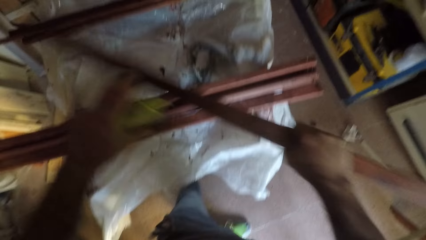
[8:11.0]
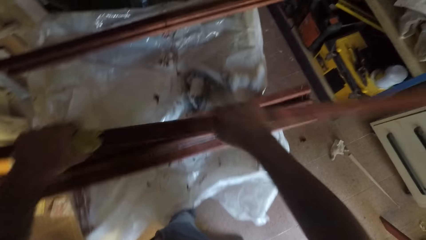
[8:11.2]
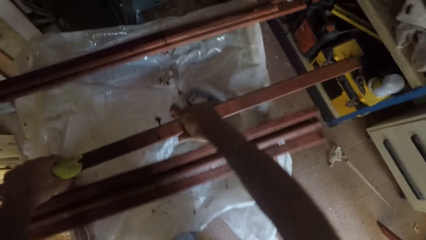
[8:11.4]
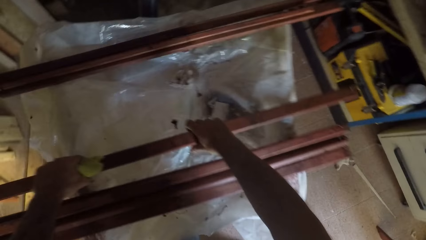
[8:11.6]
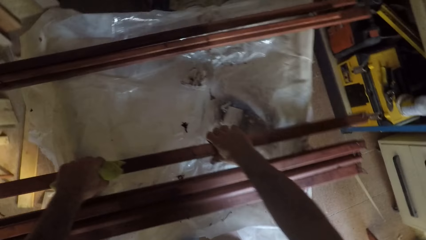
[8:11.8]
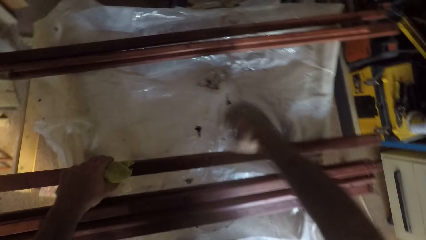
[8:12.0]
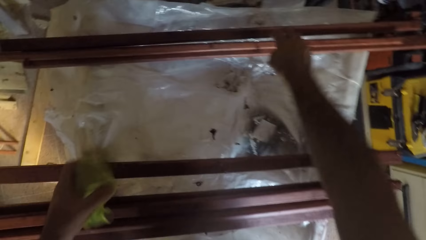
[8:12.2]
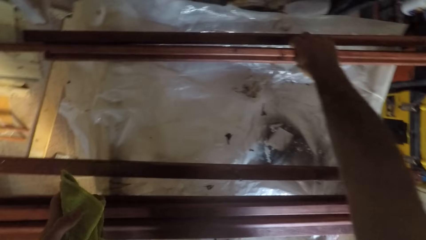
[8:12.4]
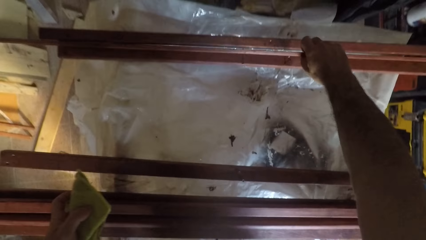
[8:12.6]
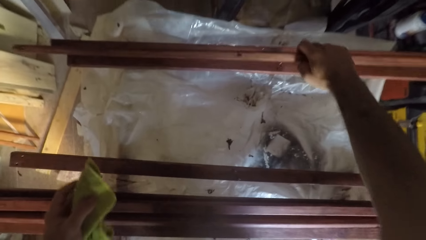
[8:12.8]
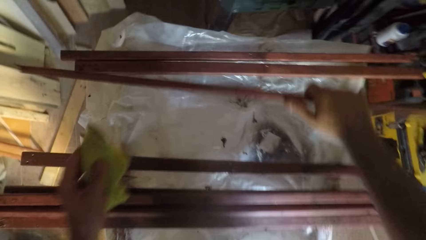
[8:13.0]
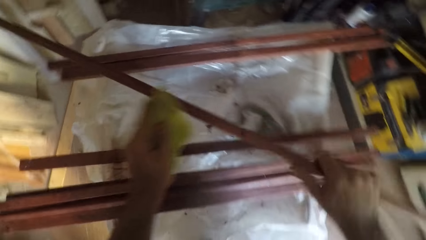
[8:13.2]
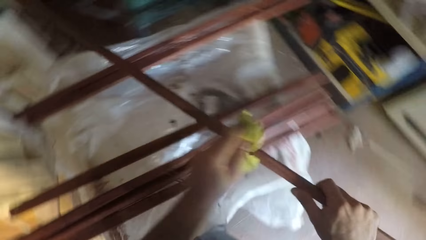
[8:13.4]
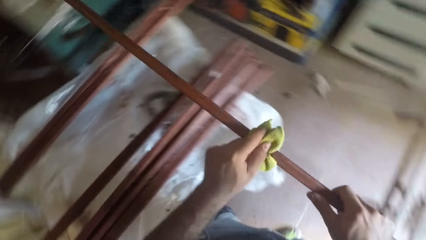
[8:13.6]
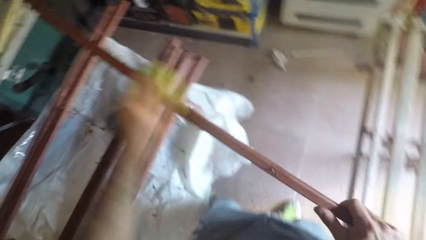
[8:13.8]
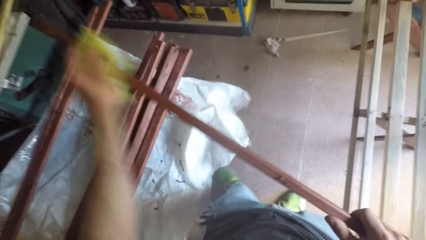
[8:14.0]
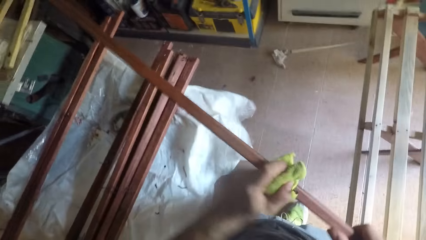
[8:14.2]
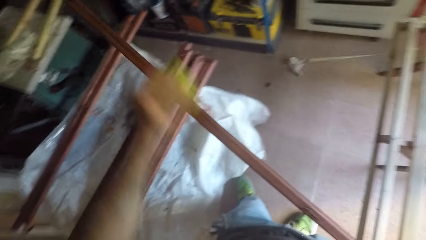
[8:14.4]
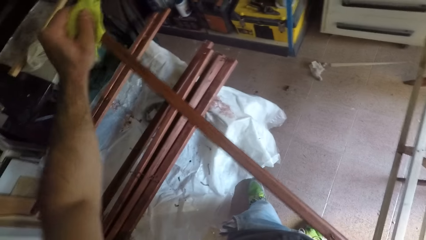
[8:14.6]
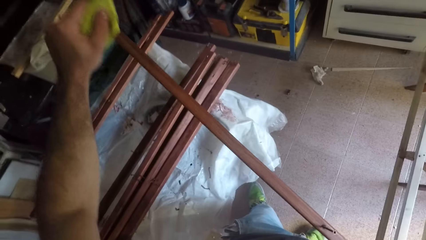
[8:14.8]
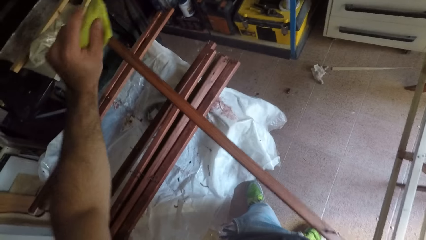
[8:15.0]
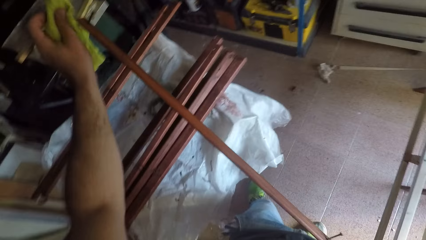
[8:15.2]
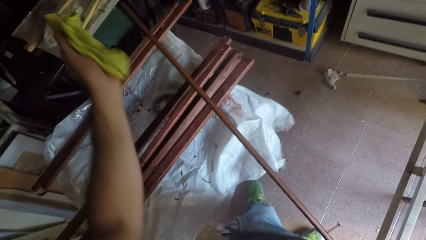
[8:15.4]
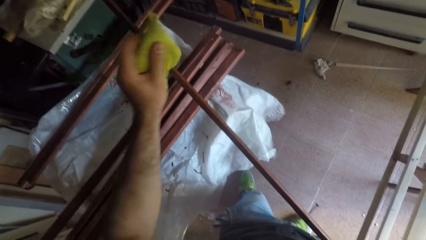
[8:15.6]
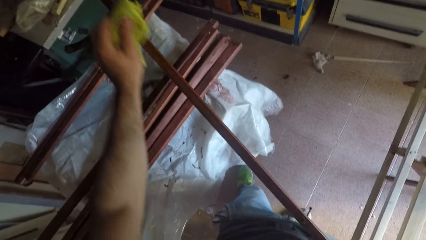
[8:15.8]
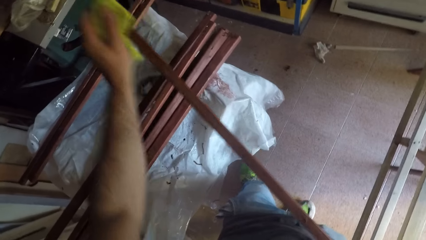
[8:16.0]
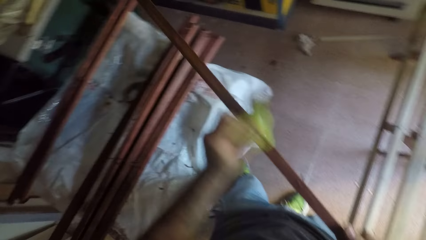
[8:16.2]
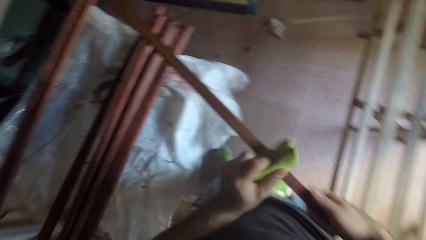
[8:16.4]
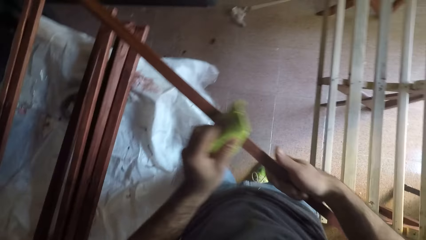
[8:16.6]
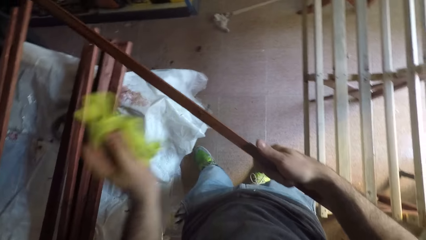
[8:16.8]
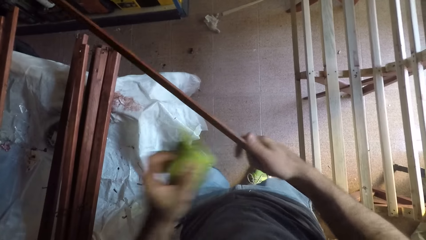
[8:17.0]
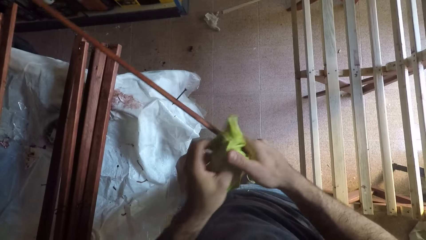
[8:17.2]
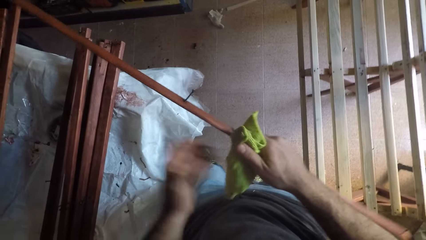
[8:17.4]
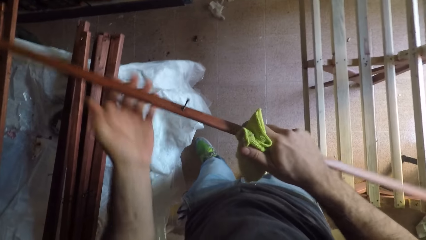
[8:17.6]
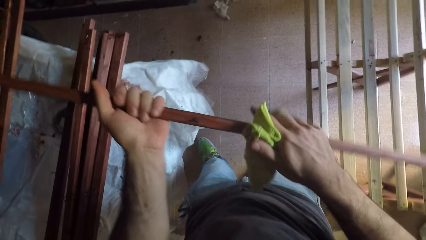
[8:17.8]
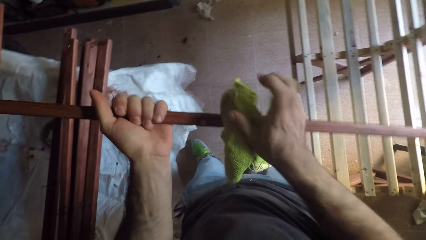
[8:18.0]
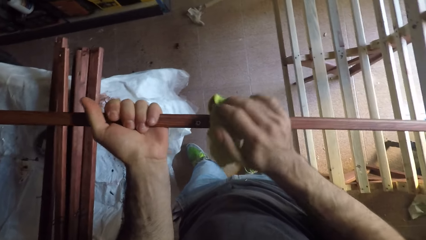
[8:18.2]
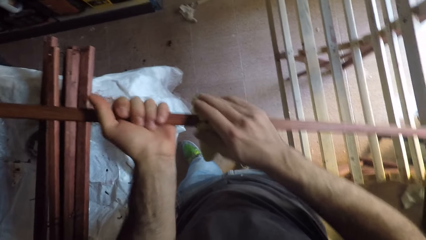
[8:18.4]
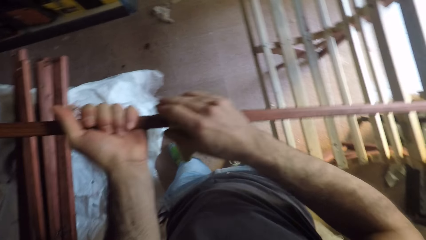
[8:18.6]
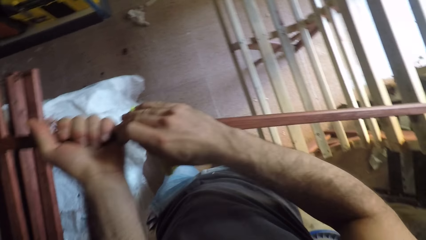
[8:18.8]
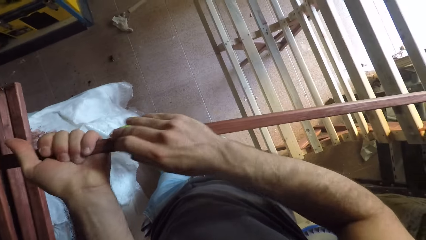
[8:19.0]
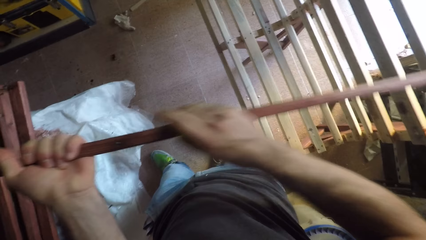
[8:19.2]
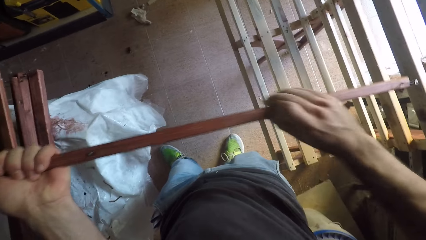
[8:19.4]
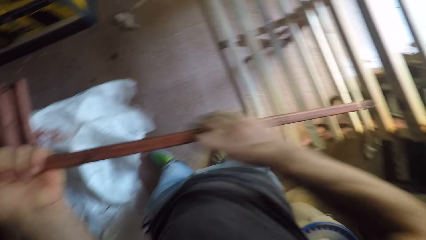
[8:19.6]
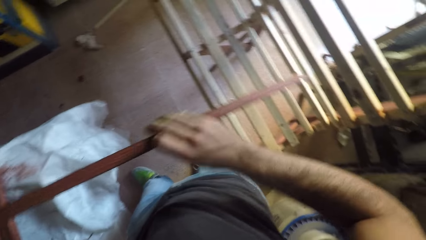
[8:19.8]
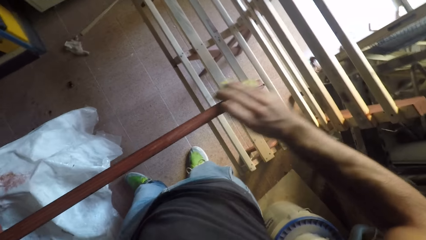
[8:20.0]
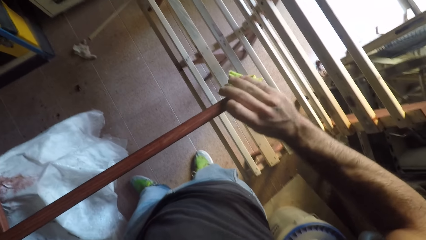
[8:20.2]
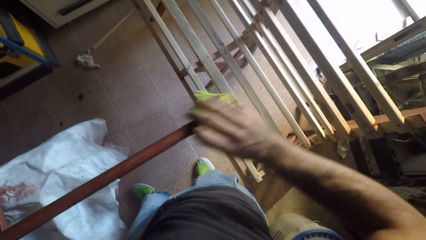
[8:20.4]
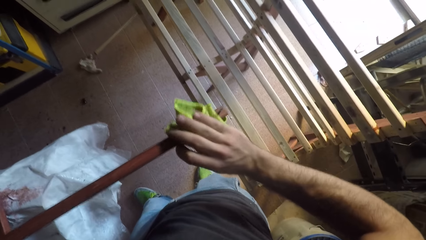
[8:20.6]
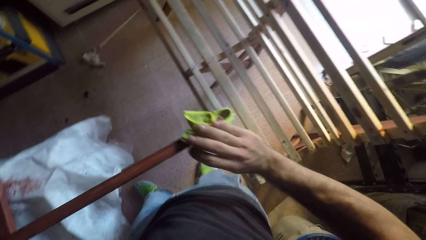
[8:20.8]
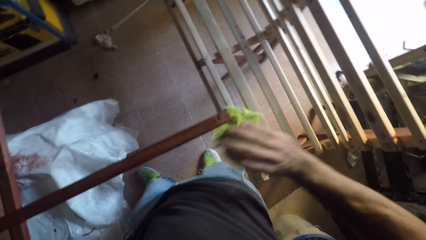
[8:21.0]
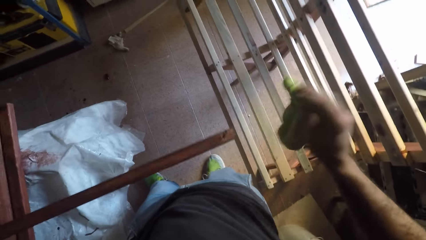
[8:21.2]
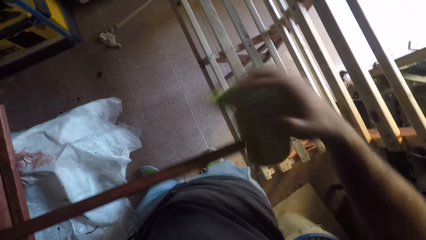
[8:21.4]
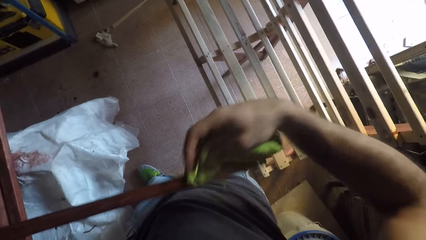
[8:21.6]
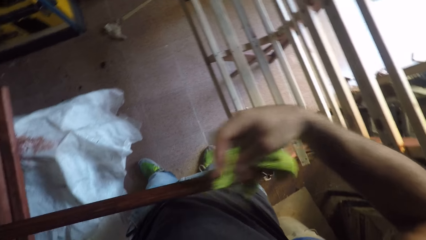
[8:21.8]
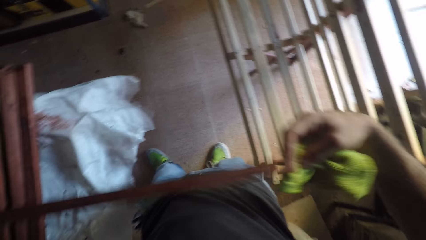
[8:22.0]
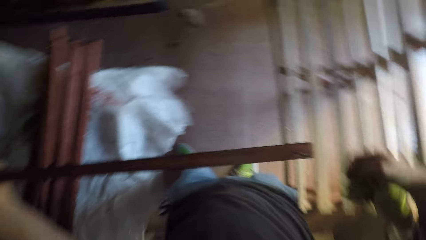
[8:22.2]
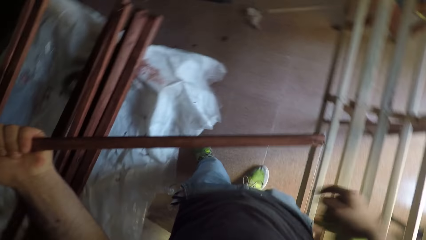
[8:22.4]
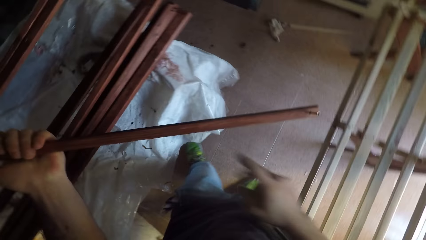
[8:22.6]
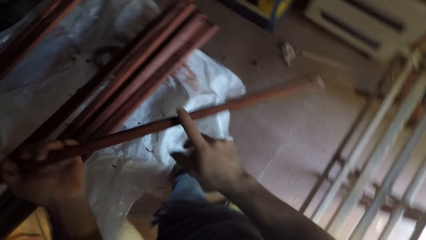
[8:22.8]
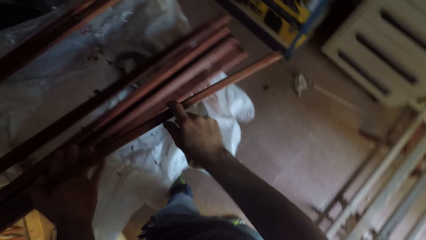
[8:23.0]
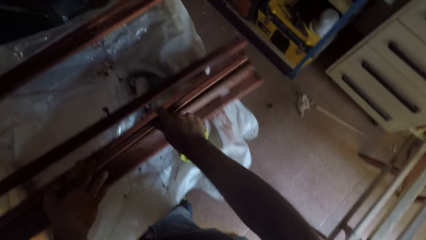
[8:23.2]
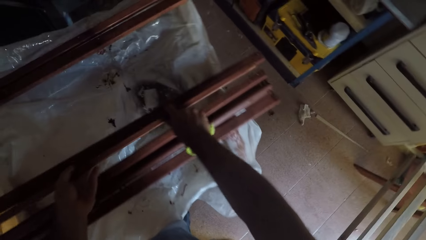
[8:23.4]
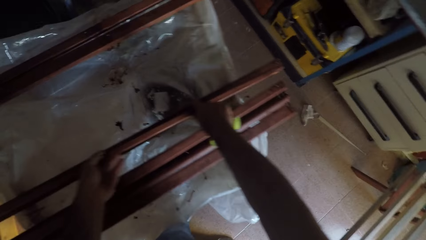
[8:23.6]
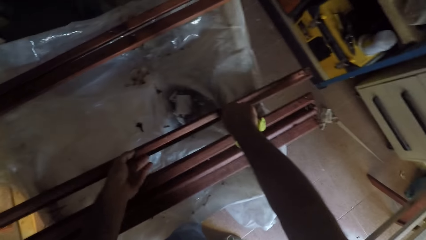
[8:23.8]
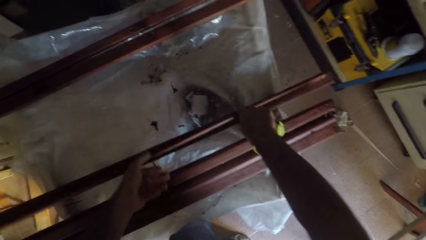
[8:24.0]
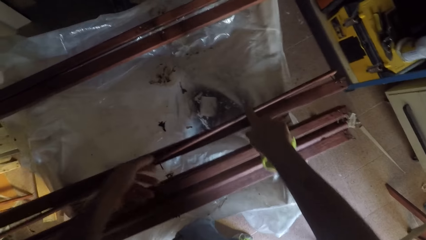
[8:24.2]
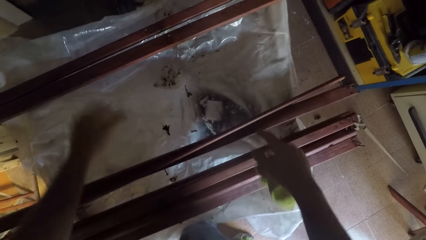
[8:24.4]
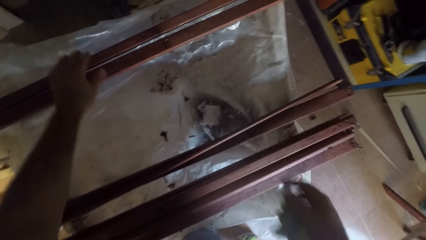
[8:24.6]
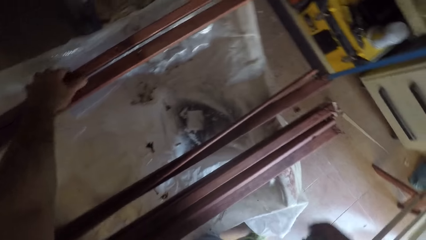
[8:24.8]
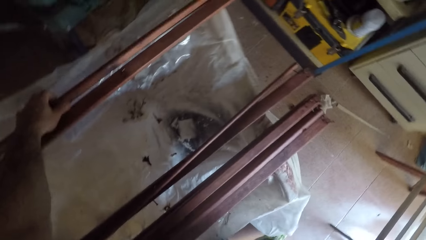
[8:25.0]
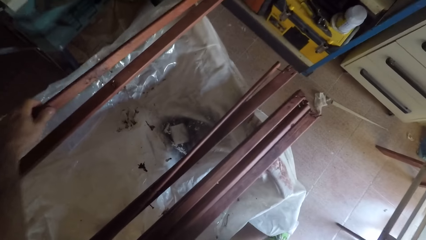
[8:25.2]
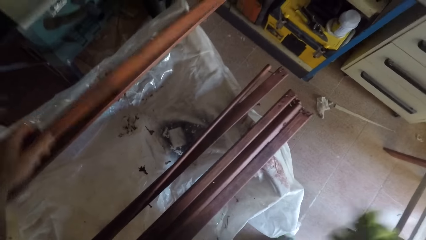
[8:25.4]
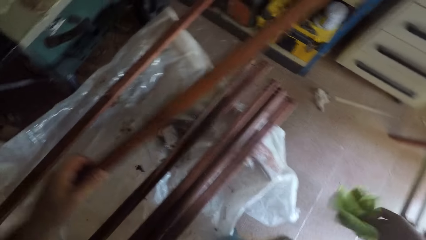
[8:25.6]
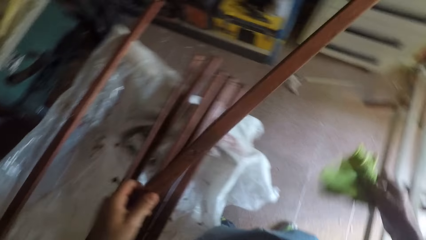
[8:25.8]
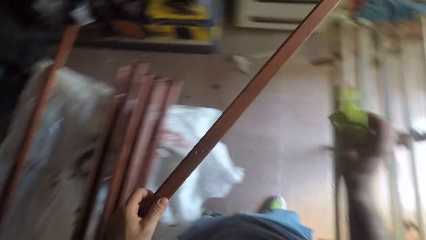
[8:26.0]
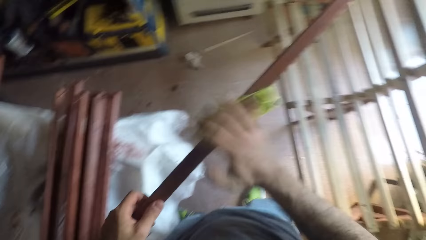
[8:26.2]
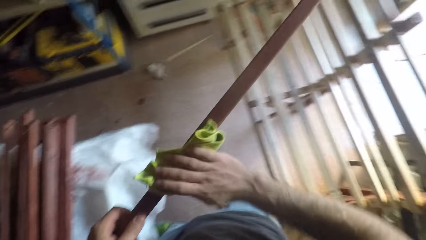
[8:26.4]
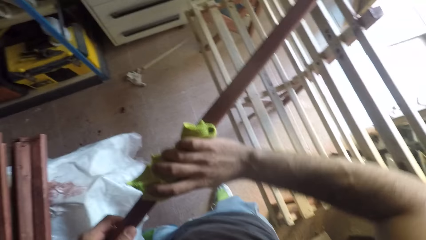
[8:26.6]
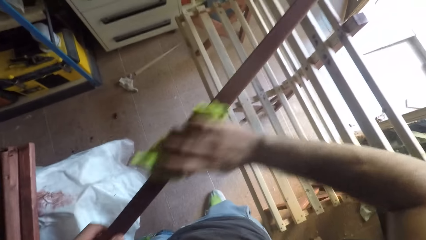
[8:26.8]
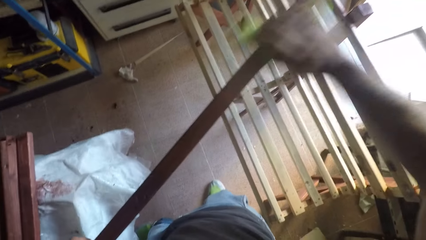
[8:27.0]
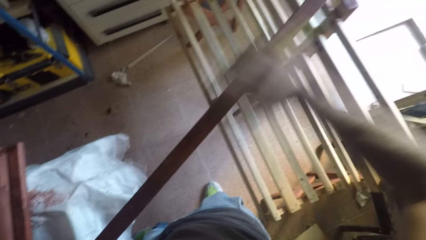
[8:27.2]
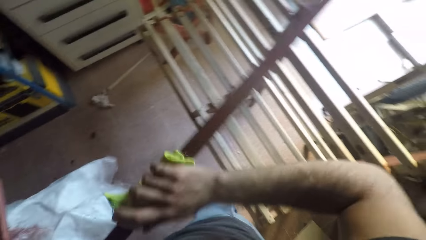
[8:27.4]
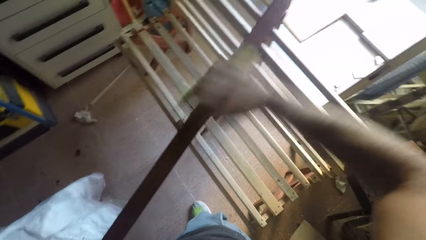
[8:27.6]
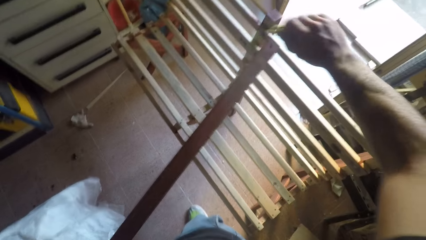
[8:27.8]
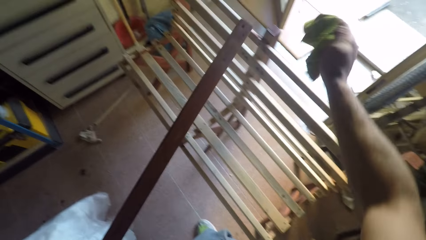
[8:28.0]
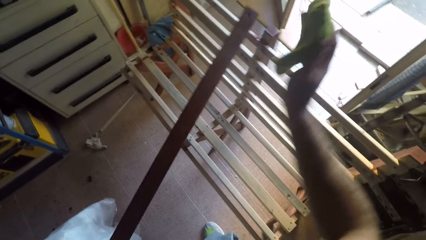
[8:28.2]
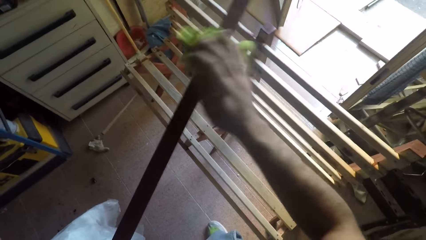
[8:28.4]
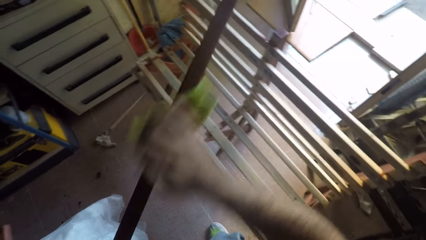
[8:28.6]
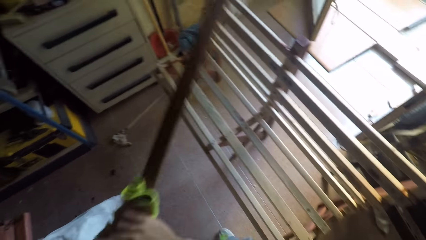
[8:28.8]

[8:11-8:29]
The camera wearer drops the wooden stick on the workbench. He picks up a wooden stick from the workbench. He cleans the wooden stick with the cloth. He exchanges the hand towel in his hands. He holds the wooden stick with his left hand. He cleans the wooden stick with the cloth. He drops the wooden stick on the workbench. He picks up a wooden stick from the workbench. He cleans the wooden stick with the cloth.
